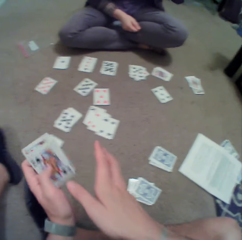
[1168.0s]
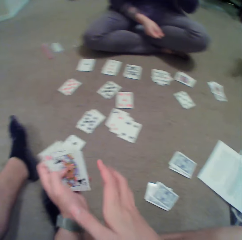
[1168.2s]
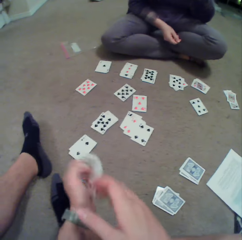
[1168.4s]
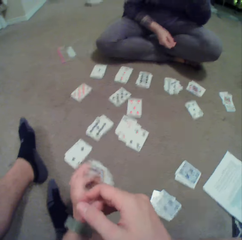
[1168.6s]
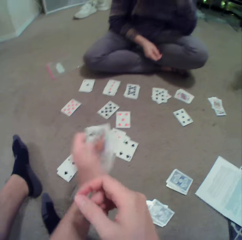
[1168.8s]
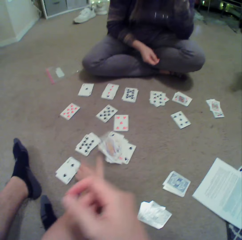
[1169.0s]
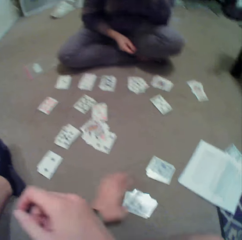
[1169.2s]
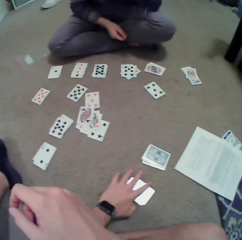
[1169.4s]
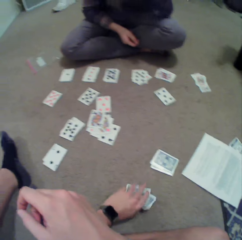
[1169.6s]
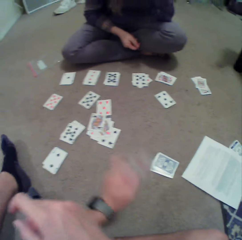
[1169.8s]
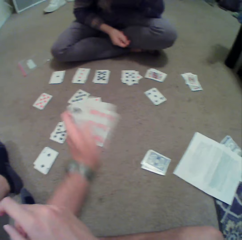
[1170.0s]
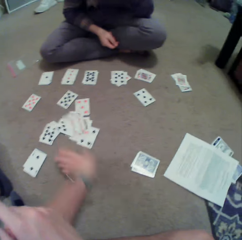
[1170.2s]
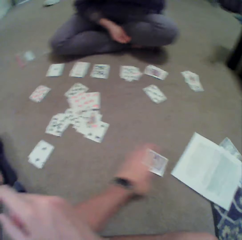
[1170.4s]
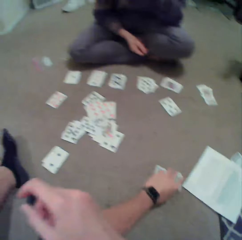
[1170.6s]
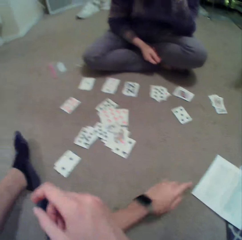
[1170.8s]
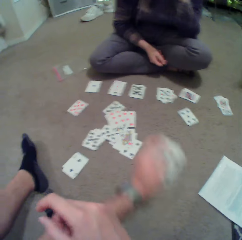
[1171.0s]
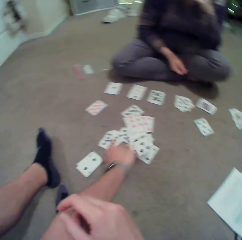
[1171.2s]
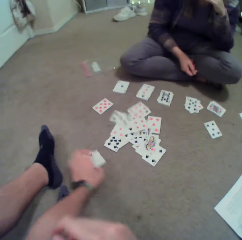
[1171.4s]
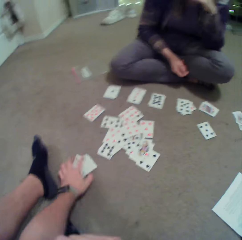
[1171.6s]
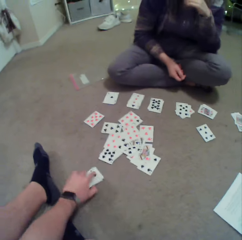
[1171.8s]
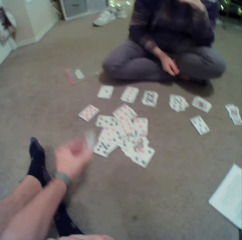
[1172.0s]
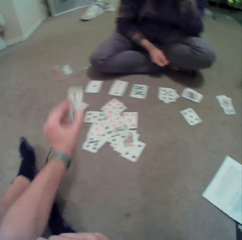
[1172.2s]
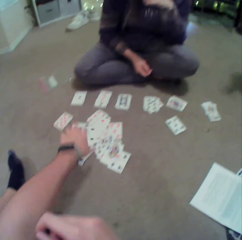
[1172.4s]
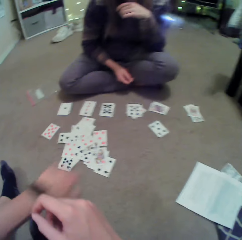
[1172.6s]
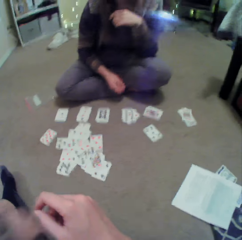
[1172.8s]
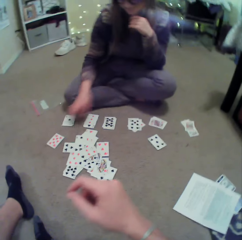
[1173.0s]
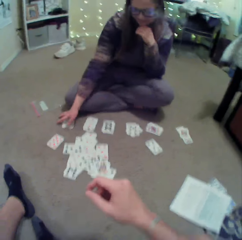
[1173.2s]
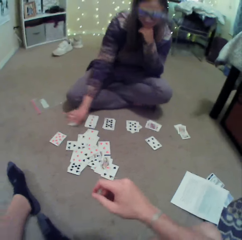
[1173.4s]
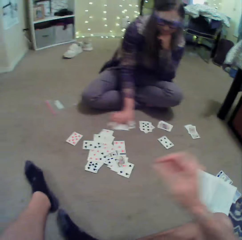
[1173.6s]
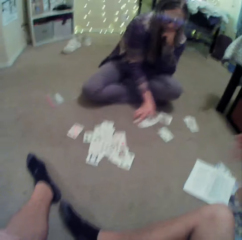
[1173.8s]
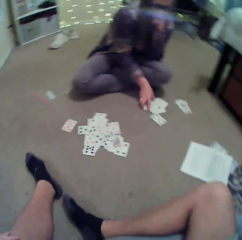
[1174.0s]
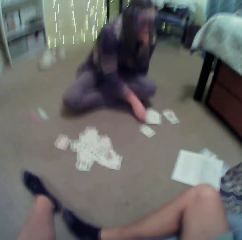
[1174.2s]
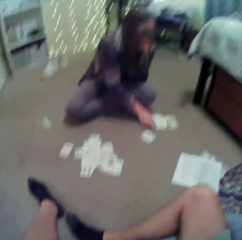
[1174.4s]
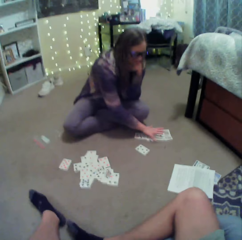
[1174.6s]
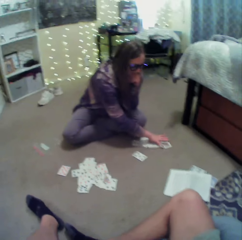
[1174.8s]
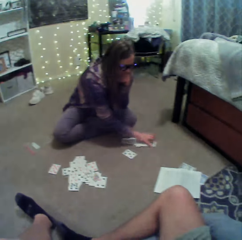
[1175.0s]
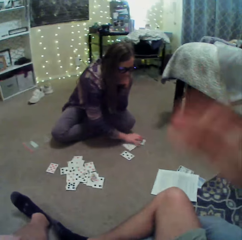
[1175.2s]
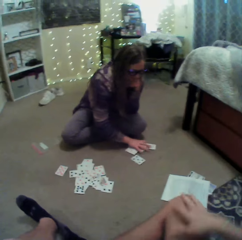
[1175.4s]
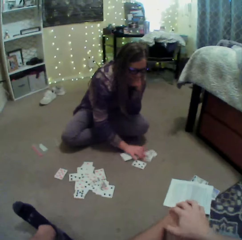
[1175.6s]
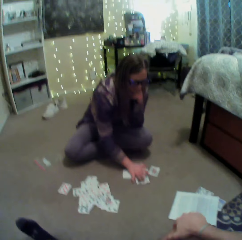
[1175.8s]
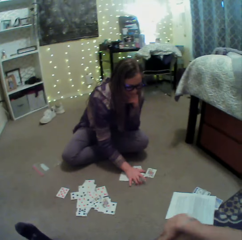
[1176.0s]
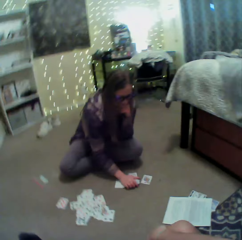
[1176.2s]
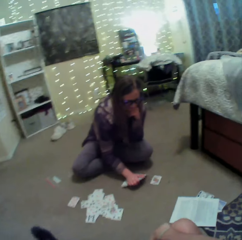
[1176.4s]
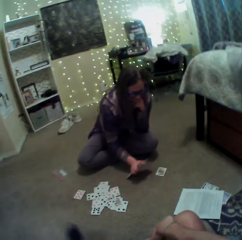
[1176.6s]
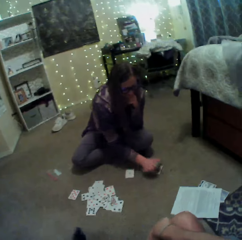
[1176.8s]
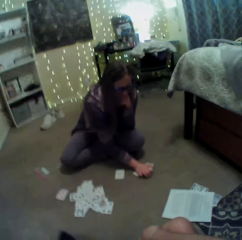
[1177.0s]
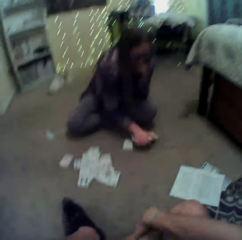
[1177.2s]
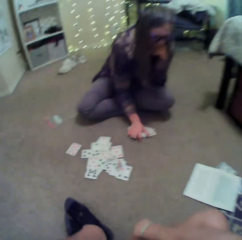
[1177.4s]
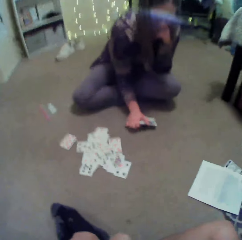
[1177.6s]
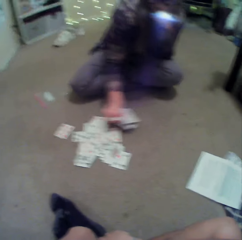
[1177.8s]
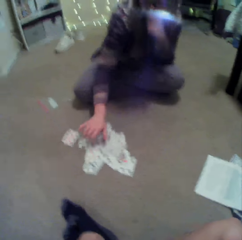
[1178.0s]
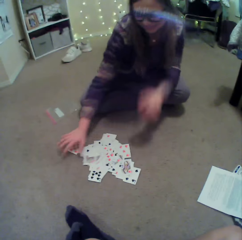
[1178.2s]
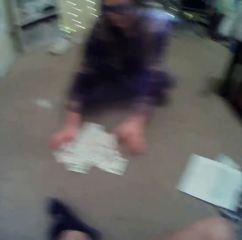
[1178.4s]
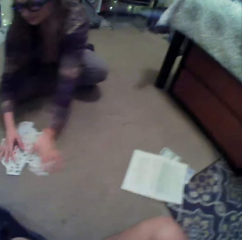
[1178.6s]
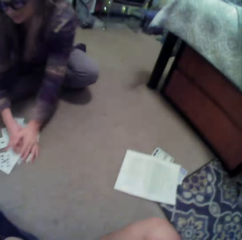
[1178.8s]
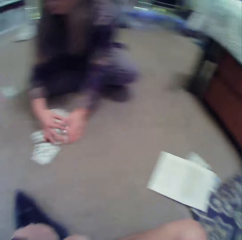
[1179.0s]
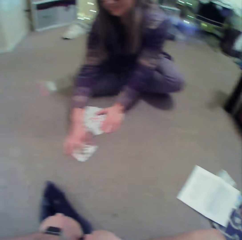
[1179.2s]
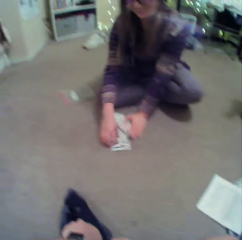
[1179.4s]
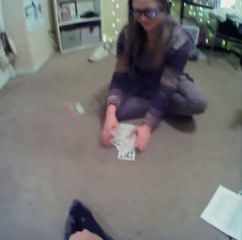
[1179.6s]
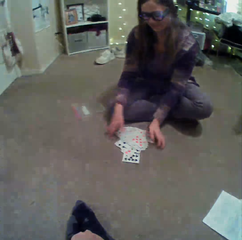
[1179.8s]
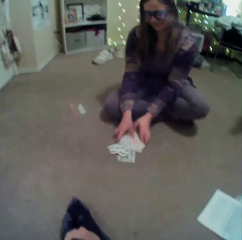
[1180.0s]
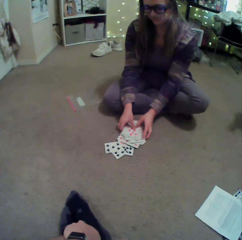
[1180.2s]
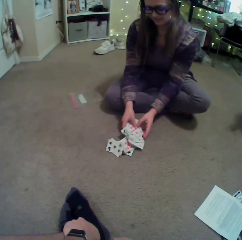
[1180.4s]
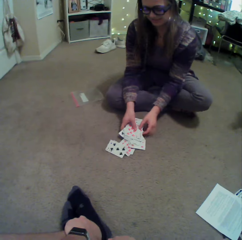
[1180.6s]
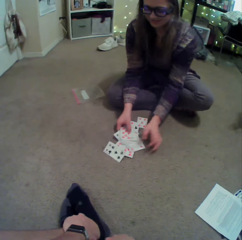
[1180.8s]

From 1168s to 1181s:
The camera wearer throws the cards on the floor, puts a card on the floor, picks the card on the floor, throws the cards on the floor, puts the card on the floor, picks the card on the floor, throws the cards on the floor, puts the card on the floor, picks the cards and throws the cards on the floor. A lady shuffles the cards on the floor. The lady moves the cards. The camera wearer touches the face and picks the cards on the floor.

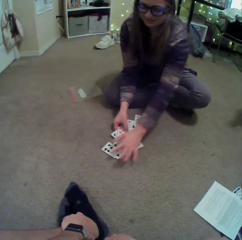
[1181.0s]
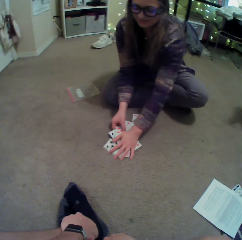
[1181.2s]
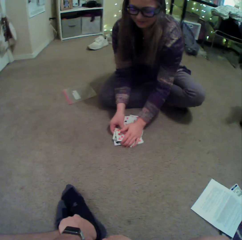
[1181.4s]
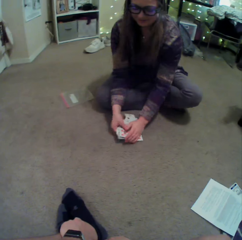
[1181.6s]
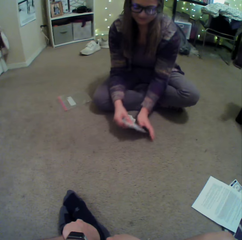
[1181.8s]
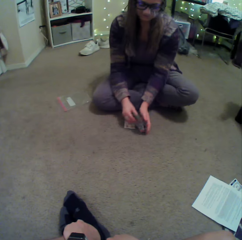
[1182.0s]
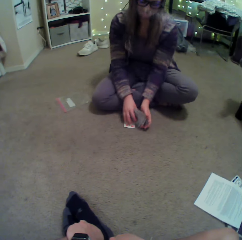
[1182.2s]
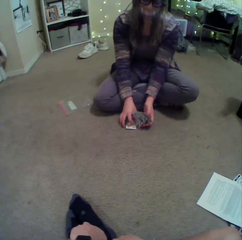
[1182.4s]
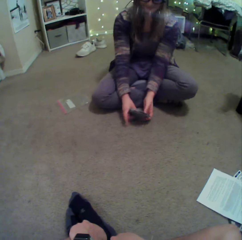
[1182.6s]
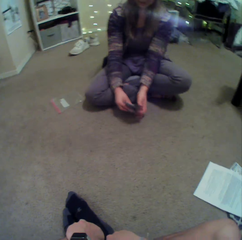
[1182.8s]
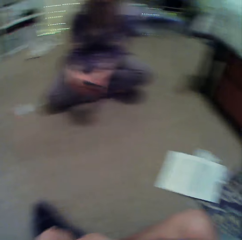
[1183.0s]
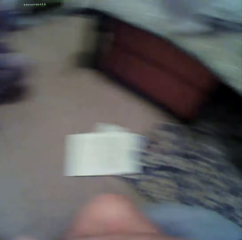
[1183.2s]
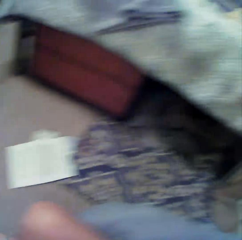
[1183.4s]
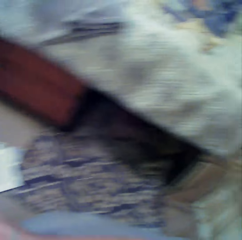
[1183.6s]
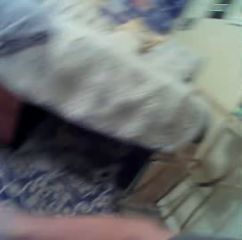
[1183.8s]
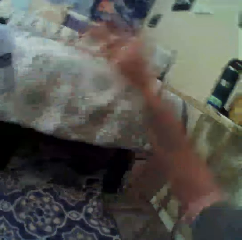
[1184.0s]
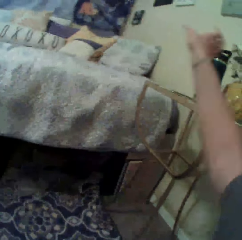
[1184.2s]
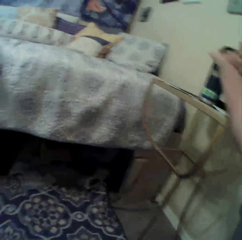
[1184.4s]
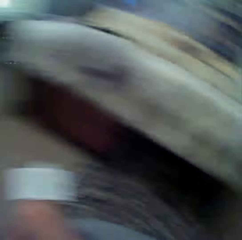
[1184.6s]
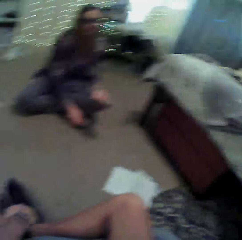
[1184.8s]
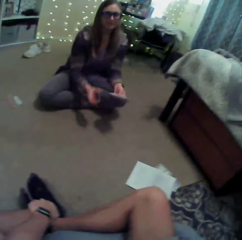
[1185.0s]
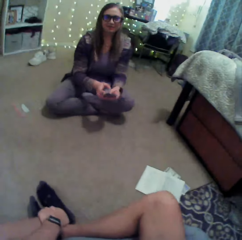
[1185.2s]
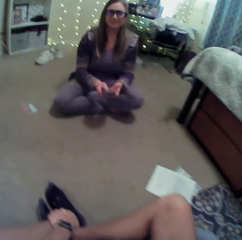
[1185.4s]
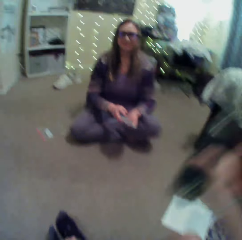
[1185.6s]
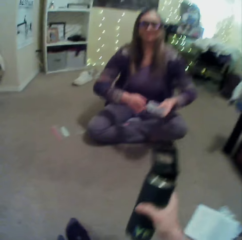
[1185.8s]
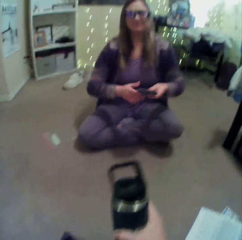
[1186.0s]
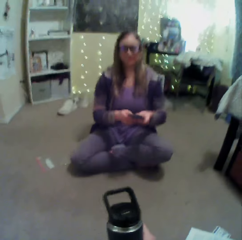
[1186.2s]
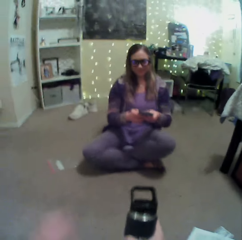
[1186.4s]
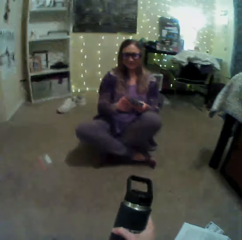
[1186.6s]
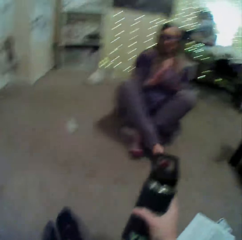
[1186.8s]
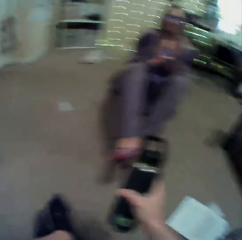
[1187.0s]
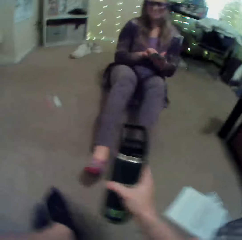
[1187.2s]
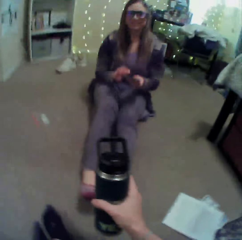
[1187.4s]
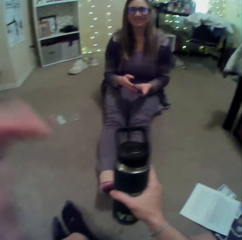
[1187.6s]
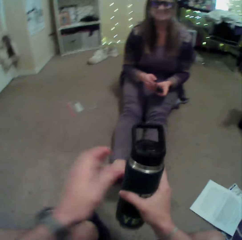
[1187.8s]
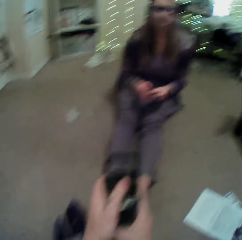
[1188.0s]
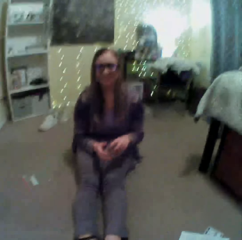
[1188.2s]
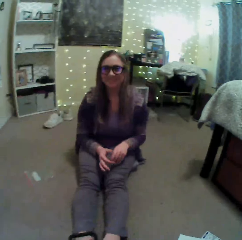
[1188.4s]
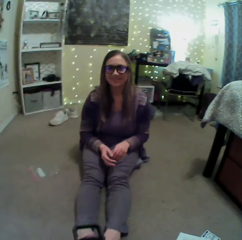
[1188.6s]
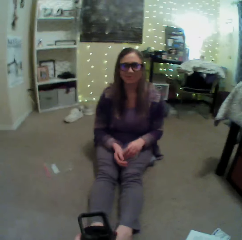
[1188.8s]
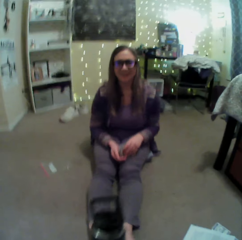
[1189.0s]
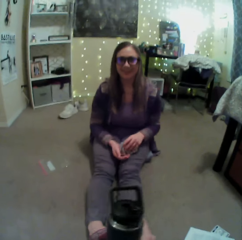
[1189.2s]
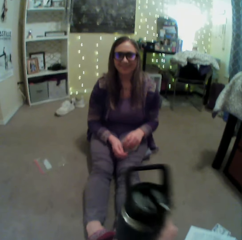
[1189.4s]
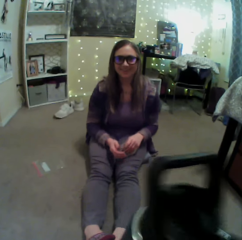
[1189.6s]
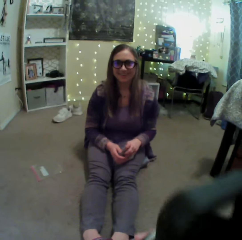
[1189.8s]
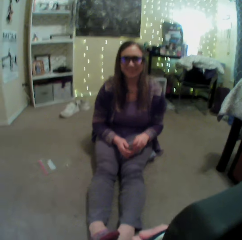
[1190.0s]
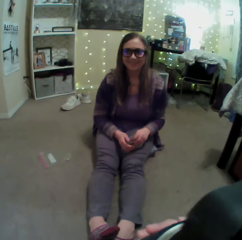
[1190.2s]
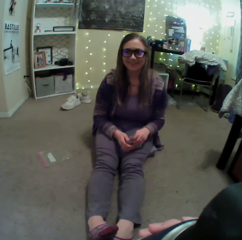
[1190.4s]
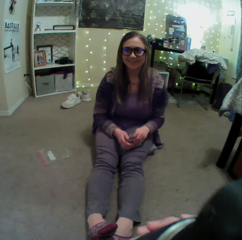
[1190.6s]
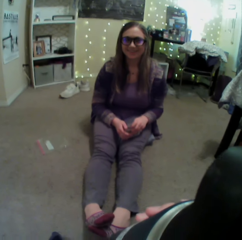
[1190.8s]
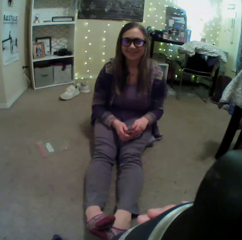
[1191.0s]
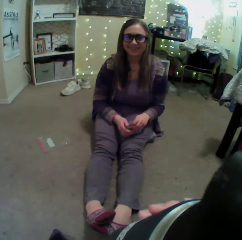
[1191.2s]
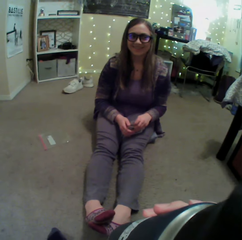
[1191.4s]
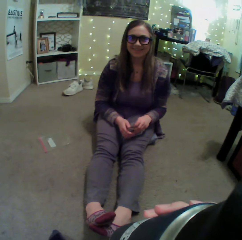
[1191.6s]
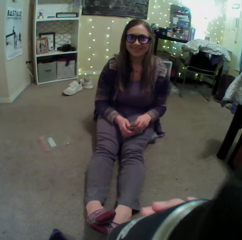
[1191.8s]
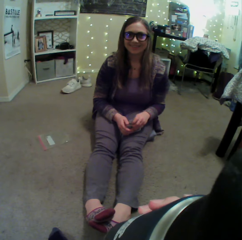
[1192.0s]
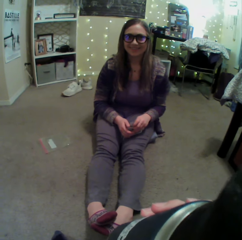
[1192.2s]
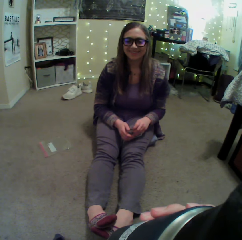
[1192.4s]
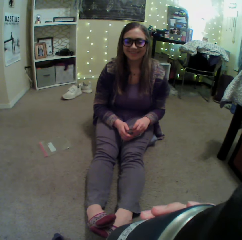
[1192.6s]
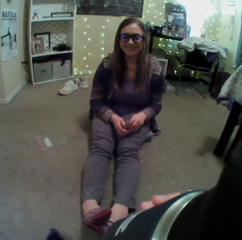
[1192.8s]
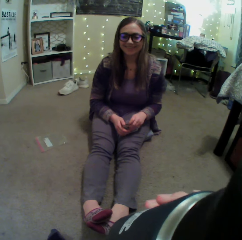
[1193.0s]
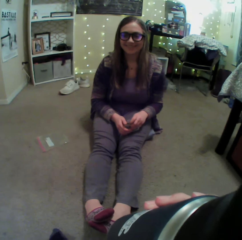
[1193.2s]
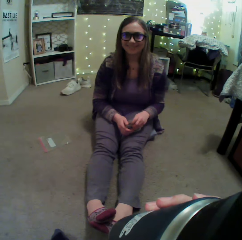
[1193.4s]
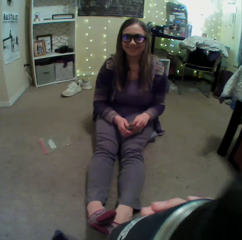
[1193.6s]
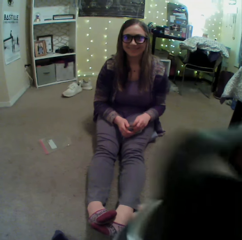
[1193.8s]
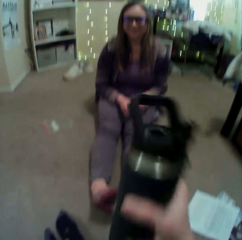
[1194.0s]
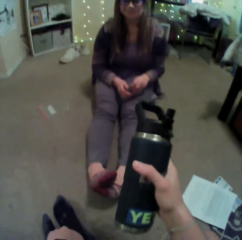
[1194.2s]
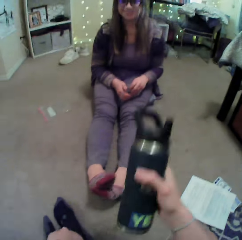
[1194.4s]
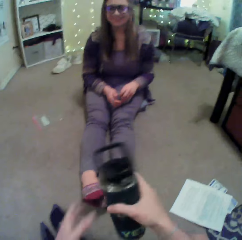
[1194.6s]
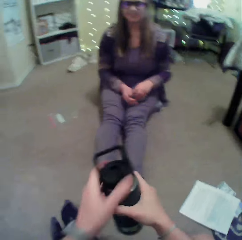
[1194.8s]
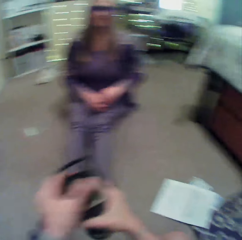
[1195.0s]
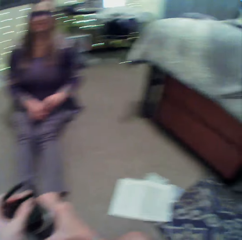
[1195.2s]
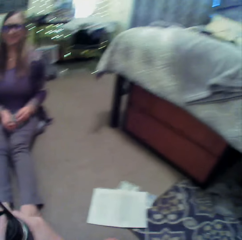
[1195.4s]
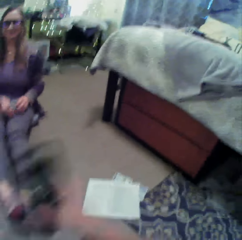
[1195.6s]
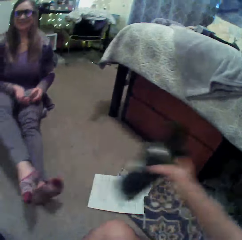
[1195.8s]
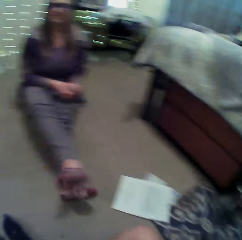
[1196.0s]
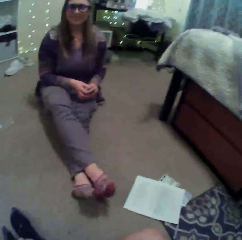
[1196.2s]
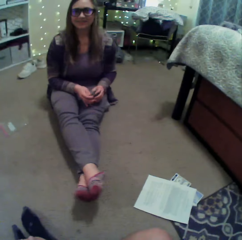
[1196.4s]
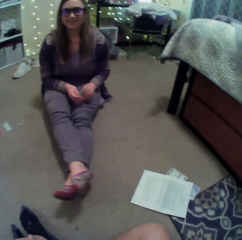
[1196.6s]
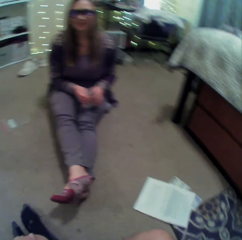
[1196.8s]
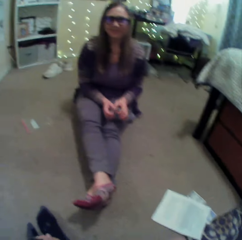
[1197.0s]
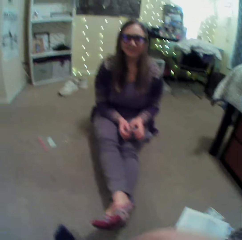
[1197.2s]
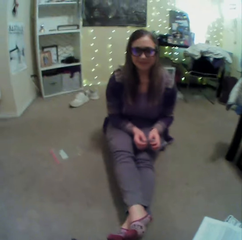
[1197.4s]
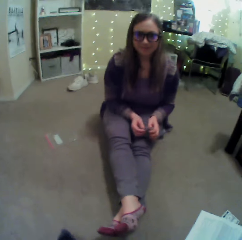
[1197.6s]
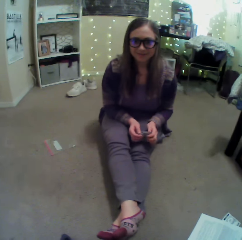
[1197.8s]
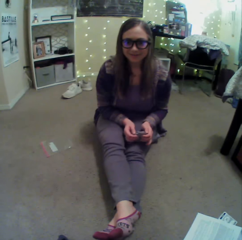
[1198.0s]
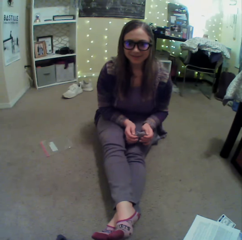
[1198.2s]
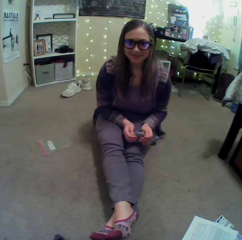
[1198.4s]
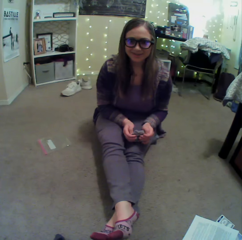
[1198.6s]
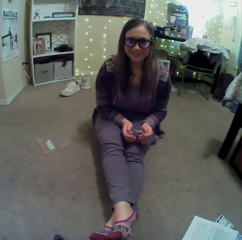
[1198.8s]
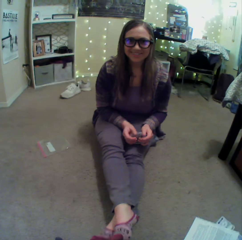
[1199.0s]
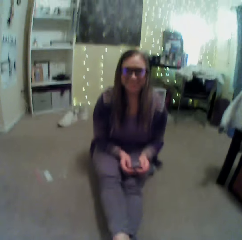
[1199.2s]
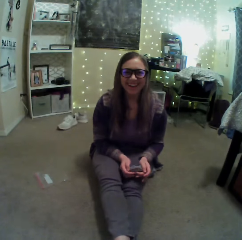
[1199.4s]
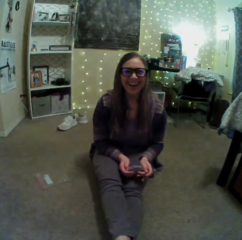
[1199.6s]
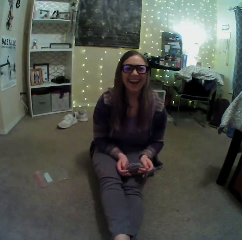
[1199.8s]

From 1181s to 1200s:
The camera wearer looks around and picks a bottle of water or mug bottle on a table. They lift the left hand. A person straightens the legs. The camera wearer sips a drink from the mug bottle. They put the bottle of water on the floor and look around.
